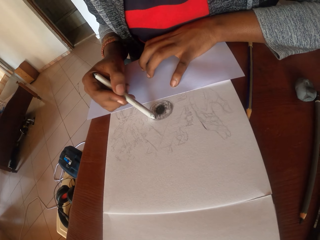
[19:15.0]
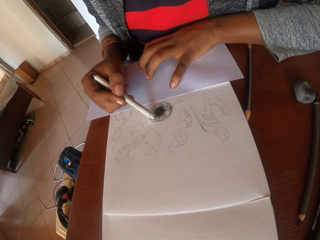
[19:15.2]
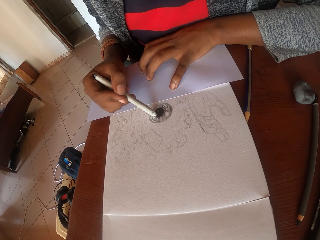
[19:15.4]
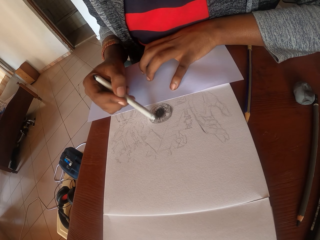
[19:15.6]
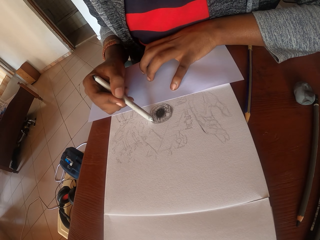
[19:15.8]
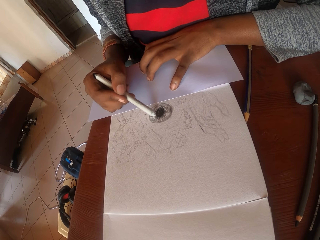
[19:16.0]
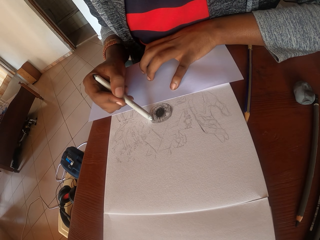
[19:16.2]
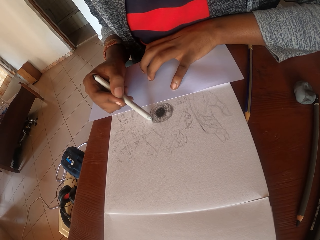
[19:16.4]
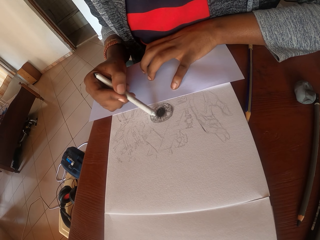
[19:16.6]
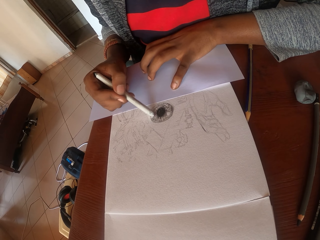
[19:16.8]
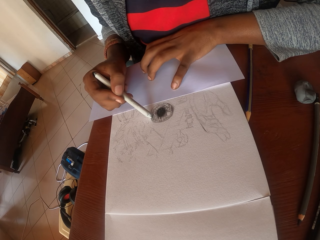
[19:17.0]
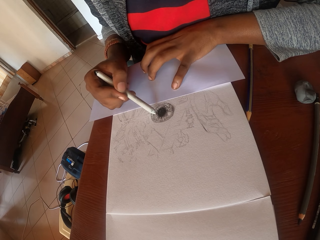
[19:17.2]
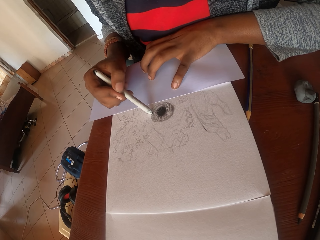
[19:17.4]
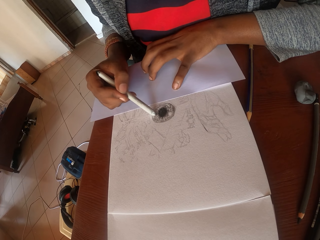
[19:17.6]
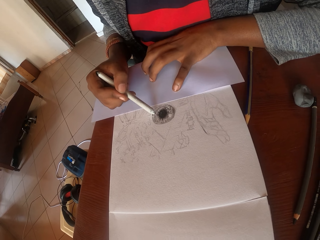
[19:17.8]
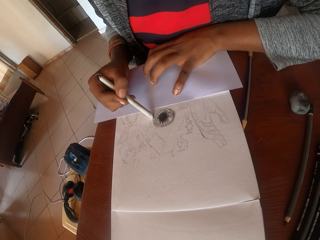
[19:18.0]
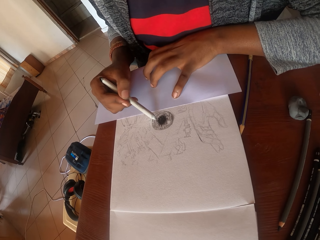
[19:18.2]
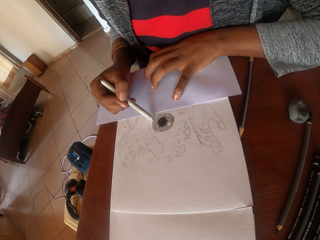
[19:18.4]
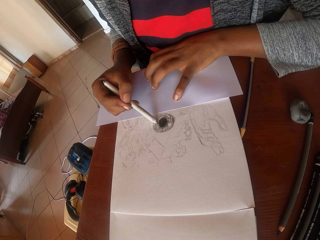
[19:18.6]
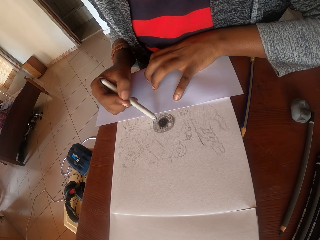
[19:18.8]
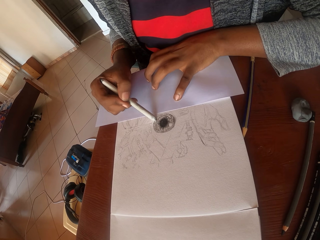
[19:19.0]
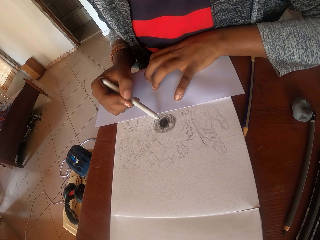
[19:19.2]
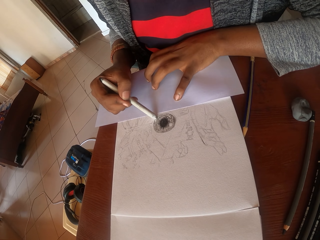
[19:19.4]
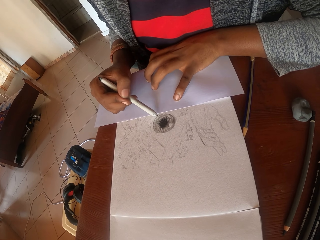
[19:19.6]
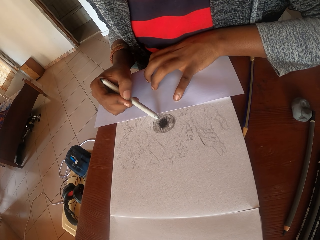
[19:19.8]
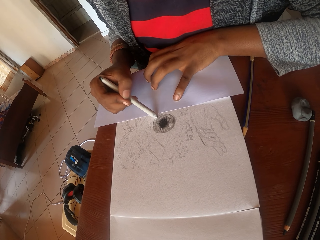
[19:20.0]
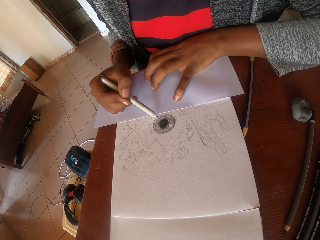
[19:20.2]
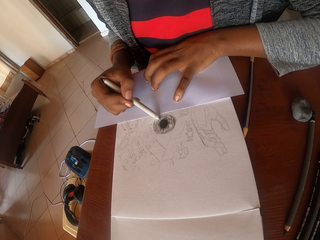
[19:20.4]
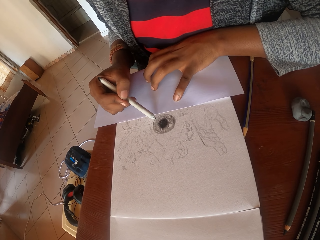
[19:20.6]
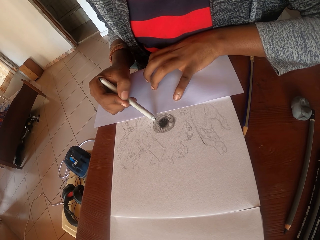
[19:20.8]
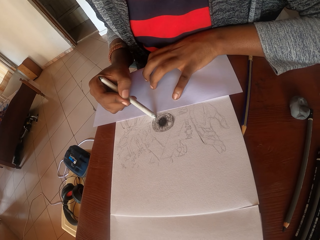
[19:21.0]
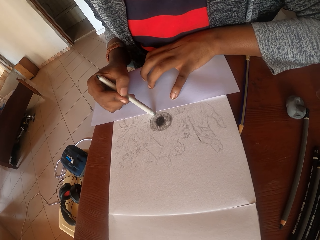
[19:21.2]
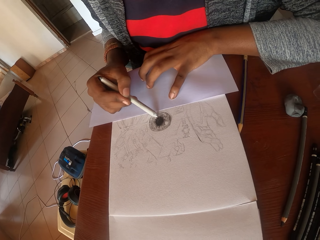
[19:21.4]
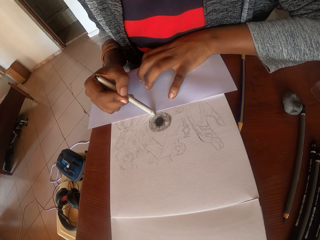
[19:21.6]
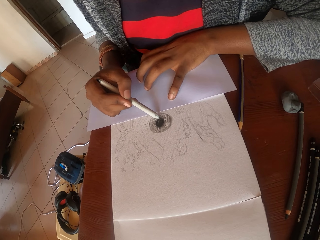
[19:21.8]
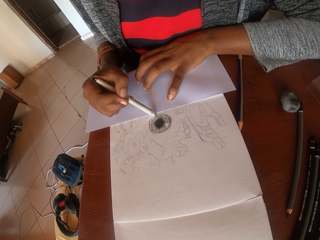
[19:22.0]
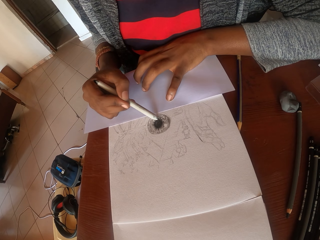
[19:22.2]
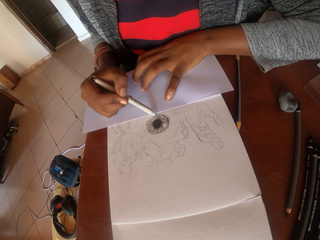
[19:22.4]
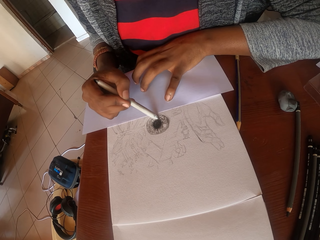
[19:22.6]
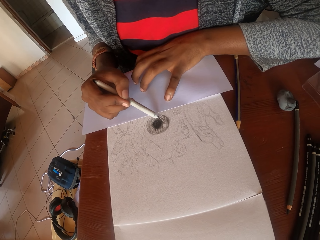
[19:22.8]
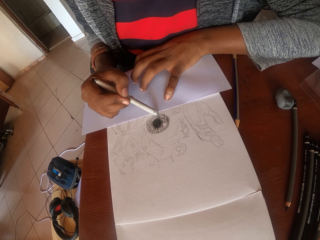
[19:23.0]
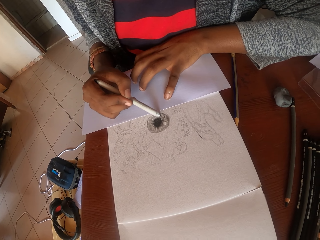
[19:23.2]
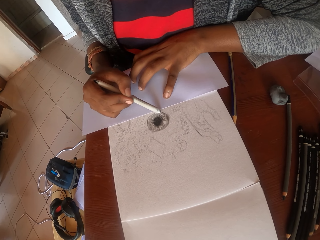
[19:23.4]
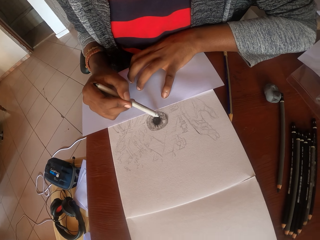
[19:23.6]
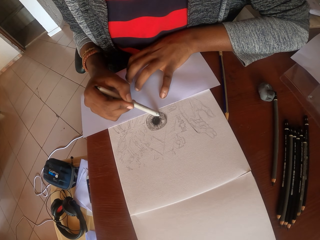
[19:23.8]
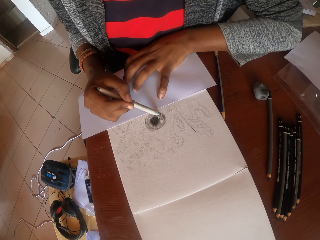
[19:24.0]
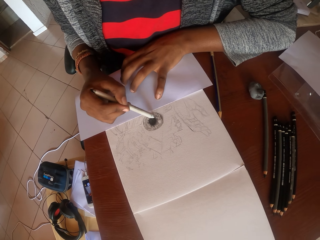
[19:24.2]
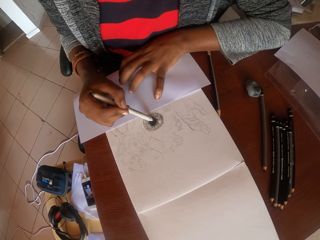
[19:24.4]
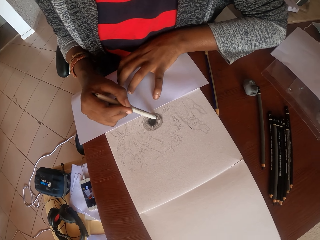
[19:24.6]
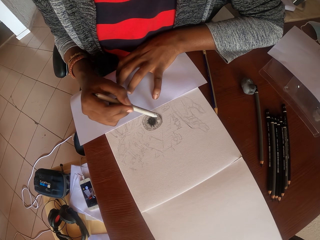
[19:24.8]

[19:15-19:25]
The camera wearer draws on a paper.

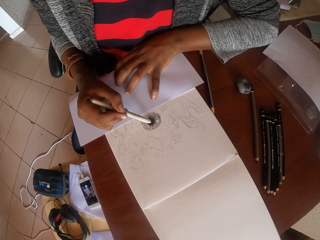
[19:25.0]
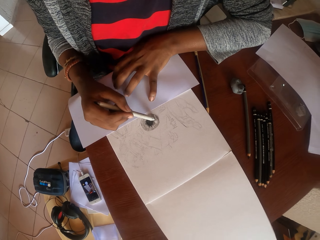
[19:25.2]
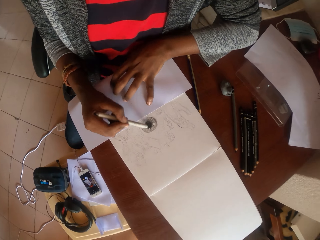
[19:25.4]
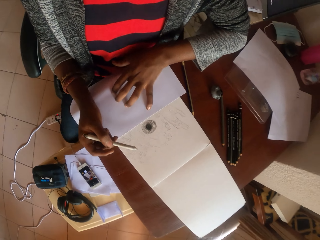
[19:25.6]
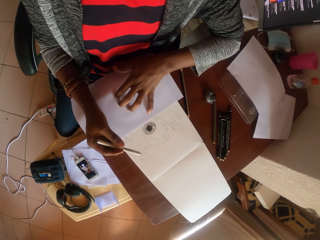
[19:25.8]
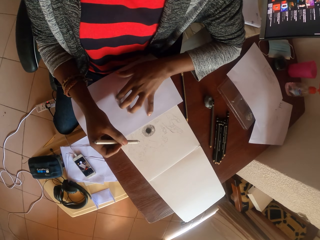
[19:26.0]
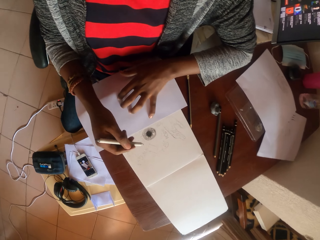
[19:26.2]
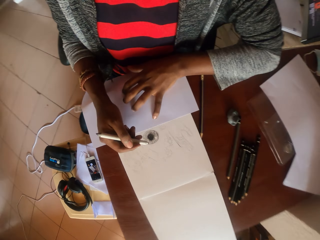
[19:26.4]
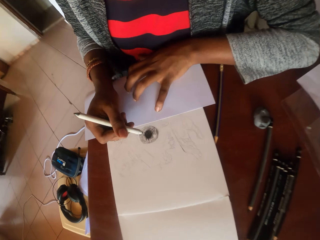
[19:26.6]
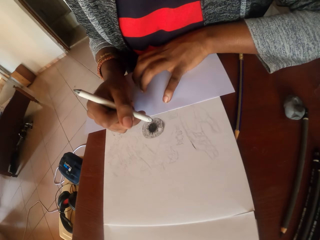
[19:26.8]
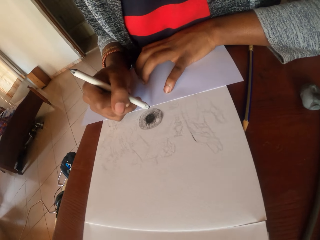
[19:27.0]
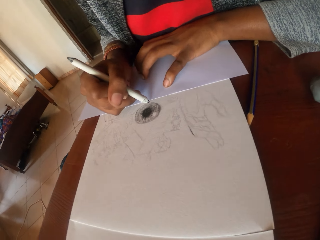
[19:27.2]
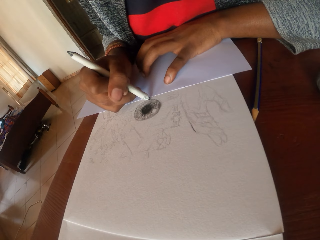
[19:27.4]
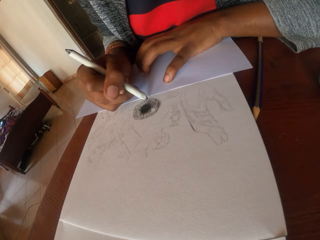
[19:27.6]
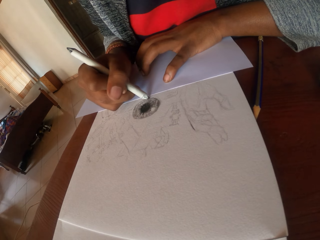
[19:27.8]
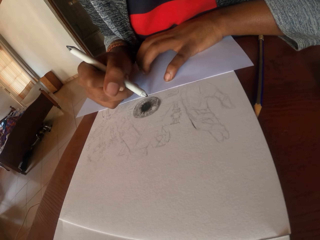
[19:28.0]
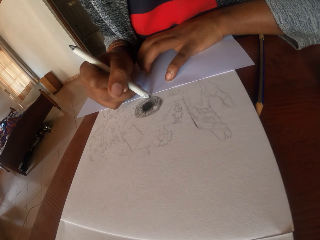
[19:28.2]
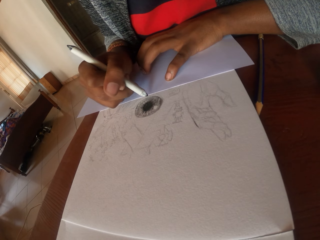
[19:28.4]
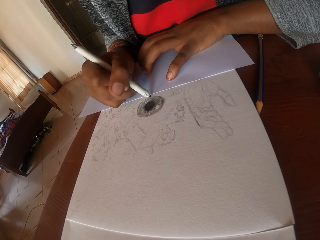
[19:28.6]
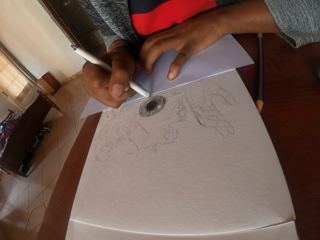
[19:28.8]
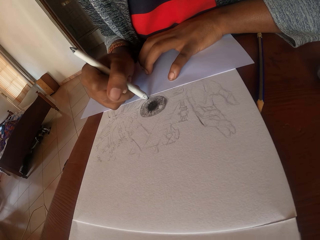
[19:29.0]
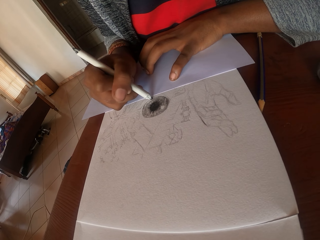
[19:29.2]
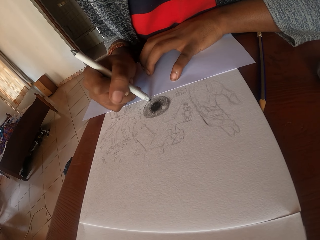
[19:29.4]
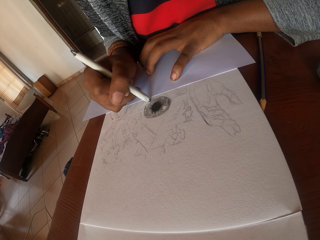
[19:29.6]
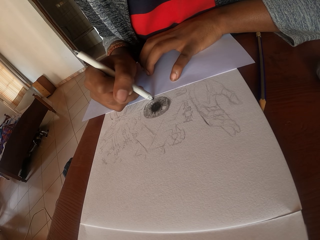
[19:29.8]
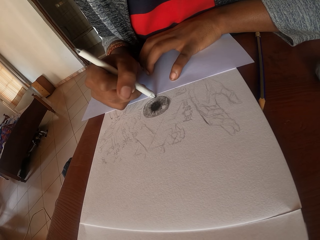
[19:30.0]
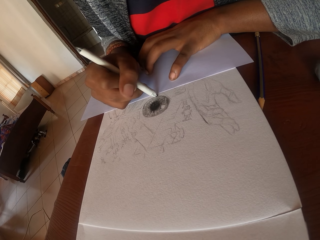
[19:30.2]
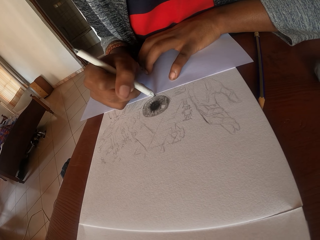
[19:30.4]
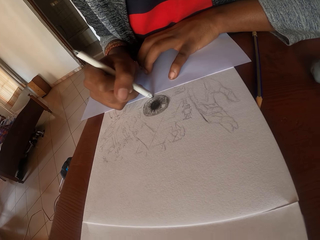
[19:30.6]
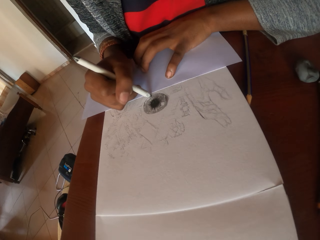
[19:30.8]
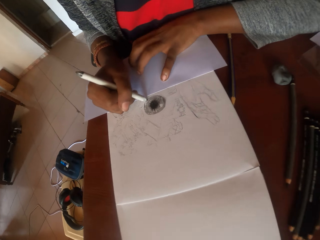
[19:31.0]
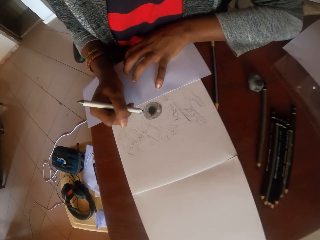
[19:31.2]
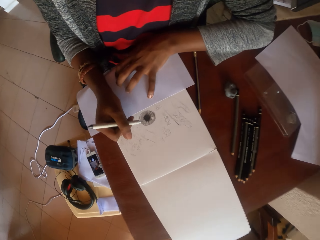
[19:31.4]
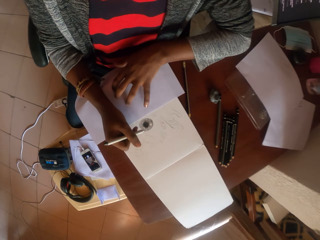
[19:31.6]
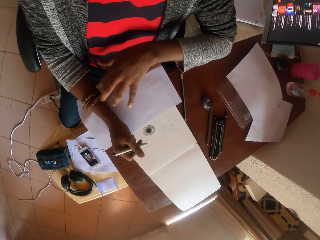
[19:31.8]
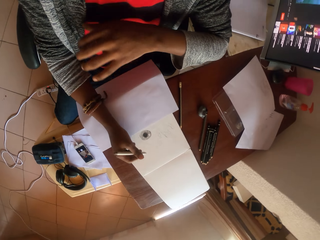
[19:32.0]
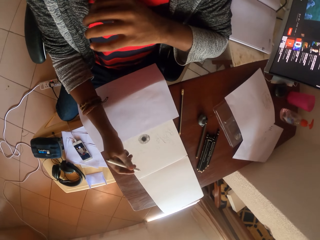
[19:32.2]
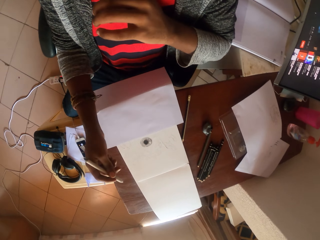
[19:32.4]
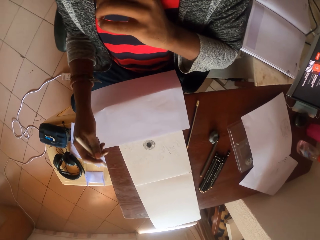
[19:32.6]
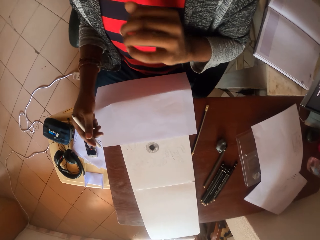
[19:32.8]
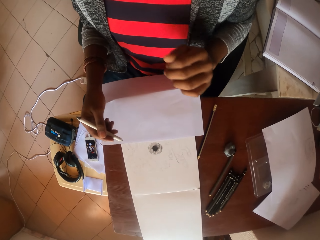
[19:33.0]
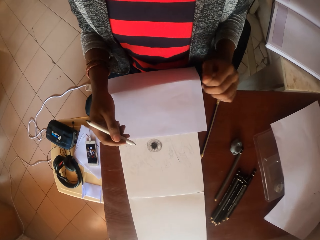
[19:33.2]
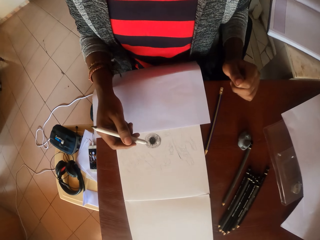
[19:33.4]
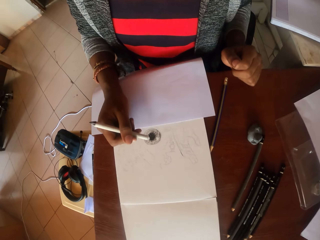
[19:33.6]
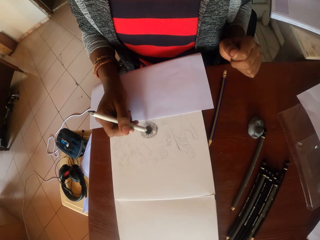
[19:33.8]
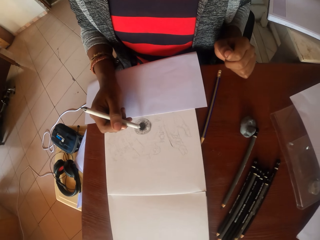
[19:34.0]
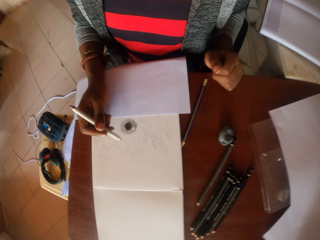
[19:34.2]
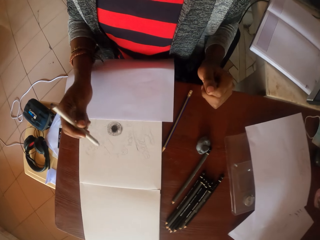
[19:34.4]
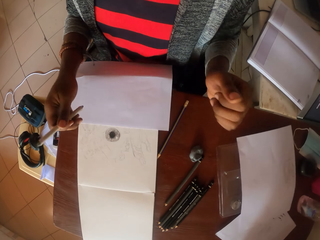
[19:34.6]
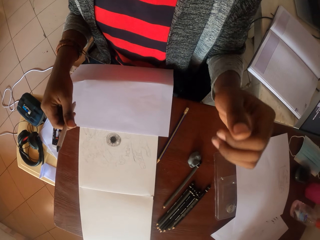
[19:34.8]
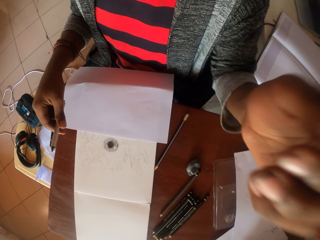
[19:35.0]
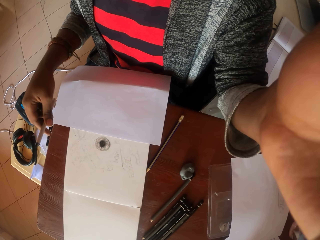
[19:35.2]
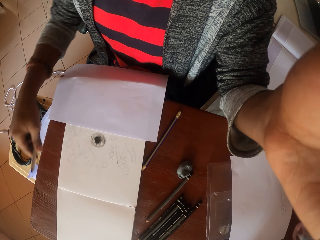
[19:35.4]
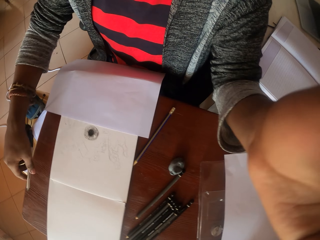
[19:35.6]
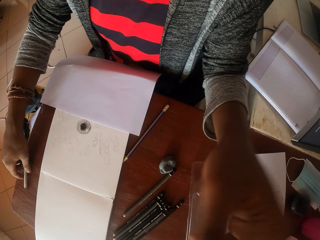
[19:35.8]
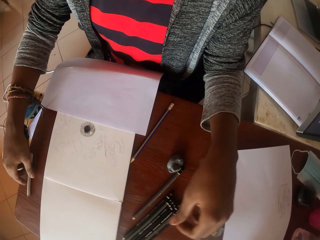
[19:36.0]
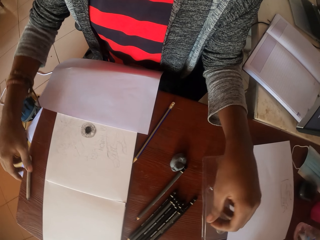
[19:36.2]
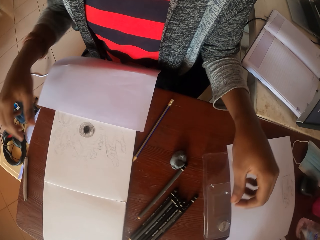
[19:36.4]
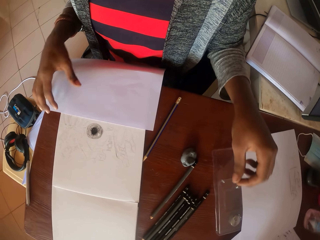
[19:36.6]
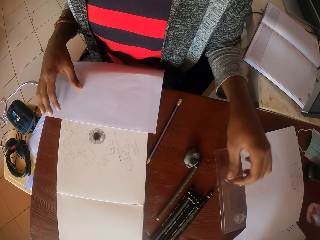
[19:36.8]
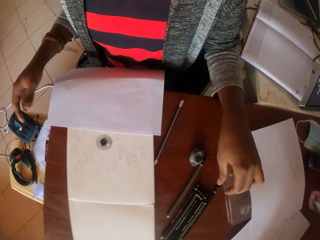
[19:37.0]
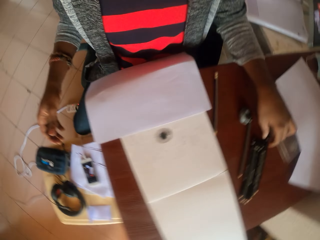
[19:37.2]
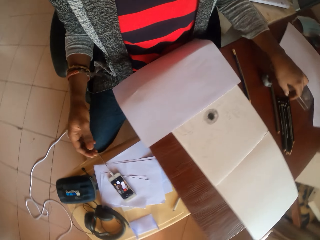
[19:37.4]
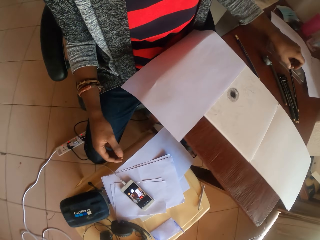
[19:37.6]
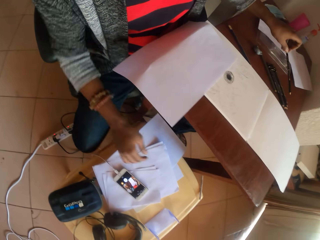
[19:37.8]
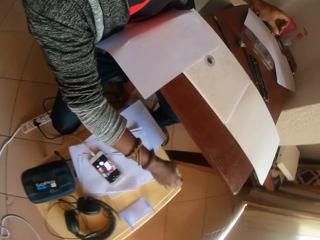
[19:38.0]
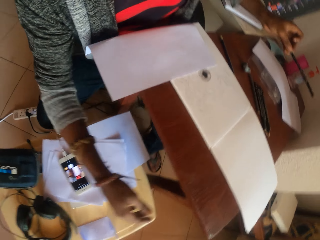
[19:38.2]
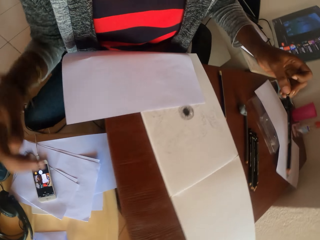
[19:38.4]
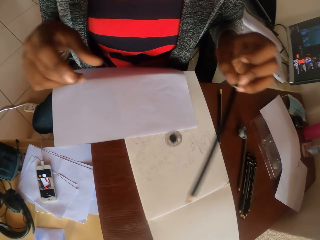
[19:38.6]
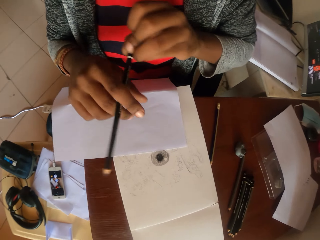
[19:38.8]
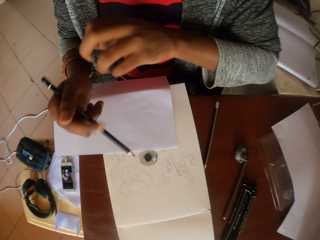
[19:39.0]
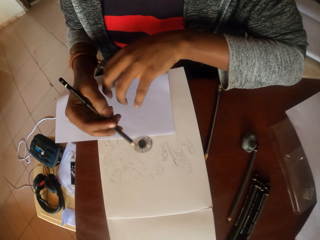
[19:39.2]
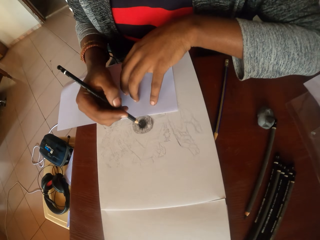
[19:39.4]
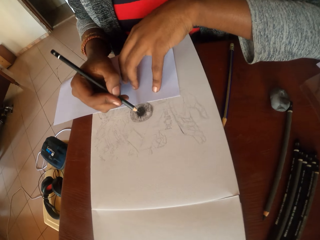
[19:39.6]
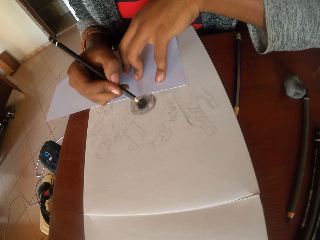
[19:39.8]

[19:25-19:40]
The camera wearer stops drawing. She looks around. She draws on a paper. She stops drawing. She looks around. She moves both hands. She wipes her face with her hand. She draws on the paper. She stops drawing. She raises the left hand. She drops the hand back. She drops the pen on the table. She moves her hands over the table. She moves around. She picks up the painting pen on the table. She shifts the pen to her right hand. She holds the pen with the right hand.
